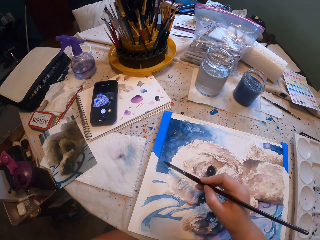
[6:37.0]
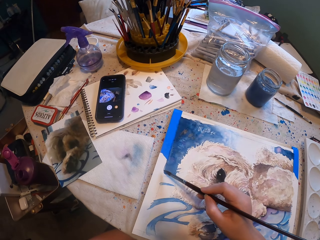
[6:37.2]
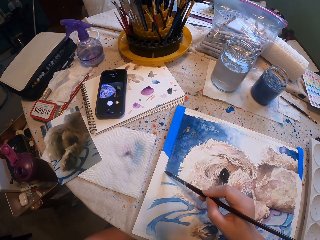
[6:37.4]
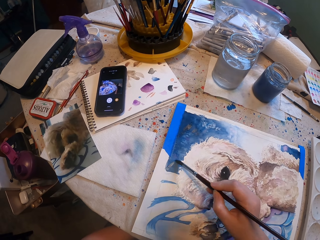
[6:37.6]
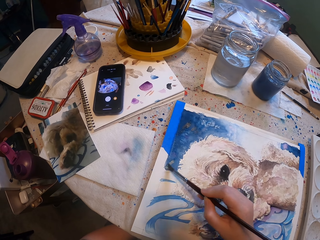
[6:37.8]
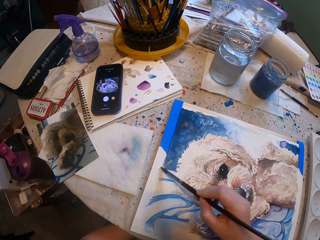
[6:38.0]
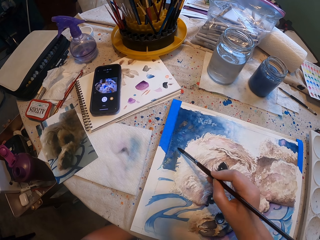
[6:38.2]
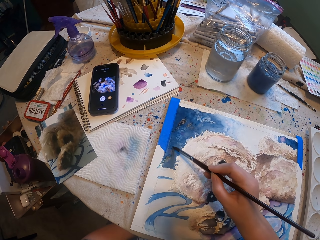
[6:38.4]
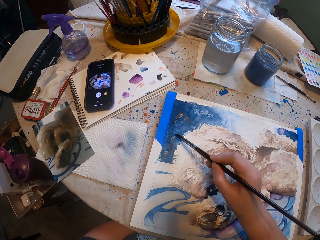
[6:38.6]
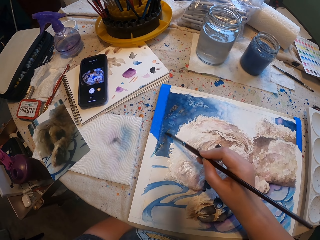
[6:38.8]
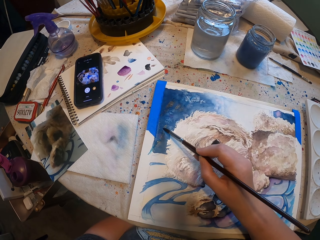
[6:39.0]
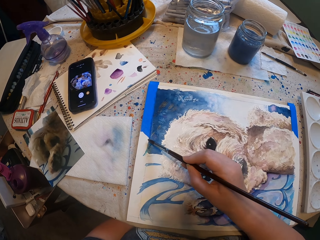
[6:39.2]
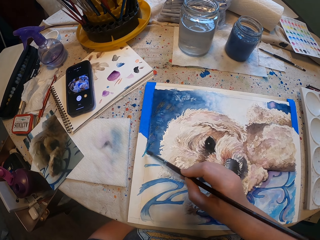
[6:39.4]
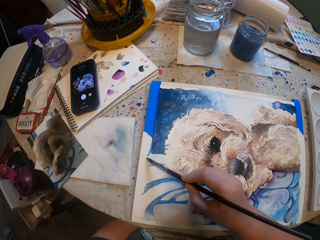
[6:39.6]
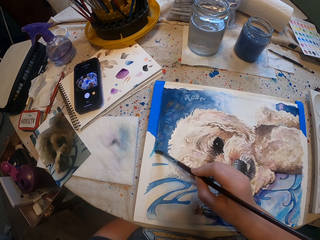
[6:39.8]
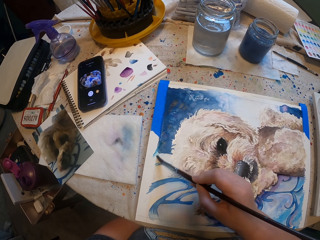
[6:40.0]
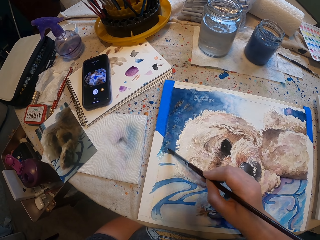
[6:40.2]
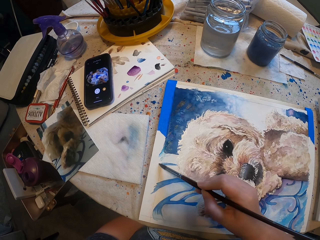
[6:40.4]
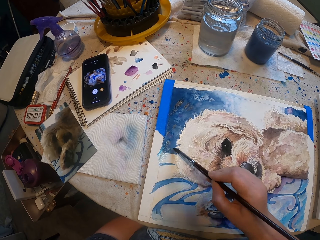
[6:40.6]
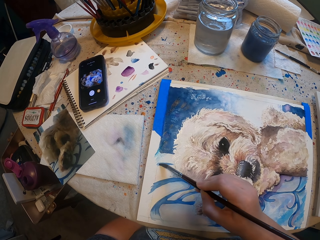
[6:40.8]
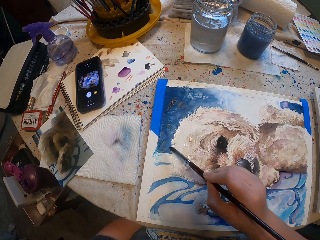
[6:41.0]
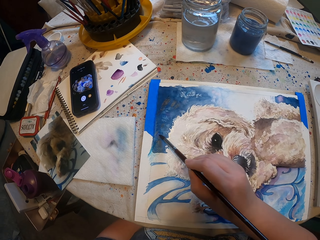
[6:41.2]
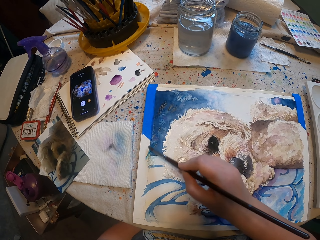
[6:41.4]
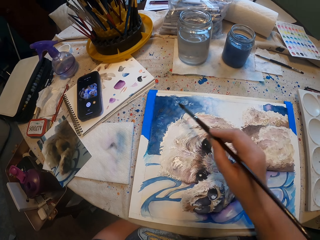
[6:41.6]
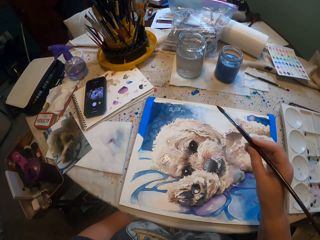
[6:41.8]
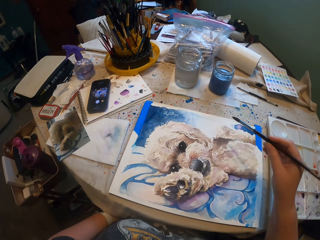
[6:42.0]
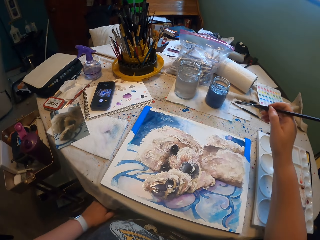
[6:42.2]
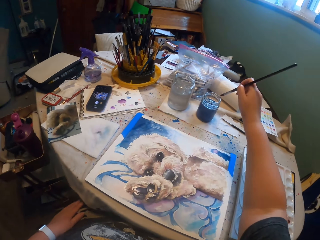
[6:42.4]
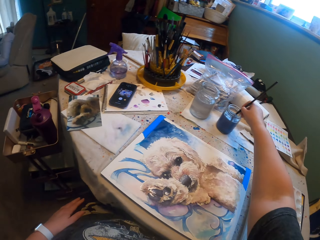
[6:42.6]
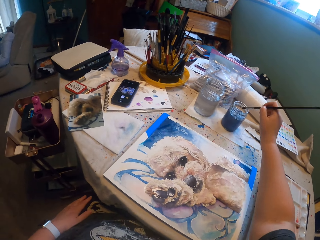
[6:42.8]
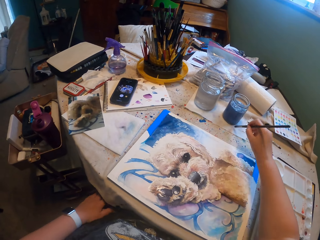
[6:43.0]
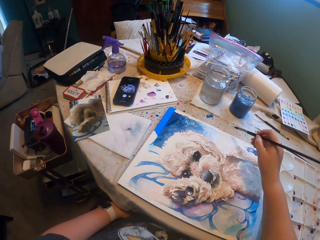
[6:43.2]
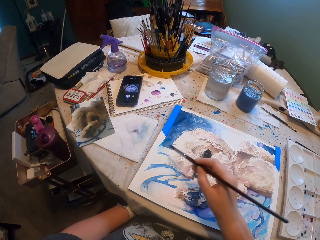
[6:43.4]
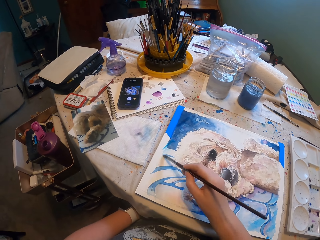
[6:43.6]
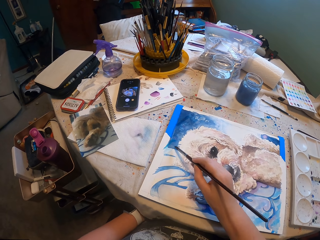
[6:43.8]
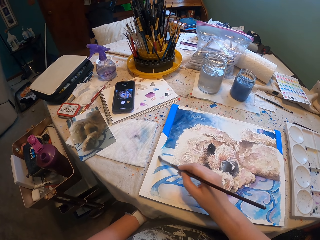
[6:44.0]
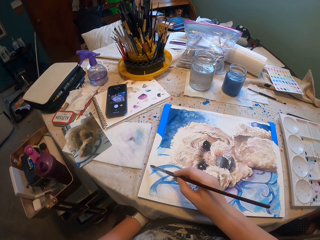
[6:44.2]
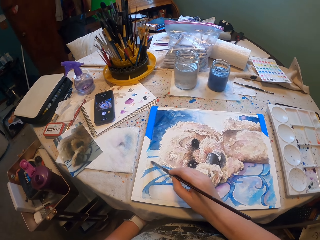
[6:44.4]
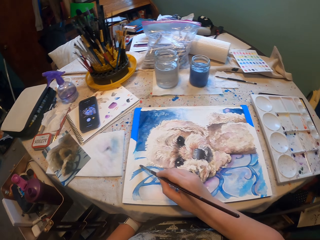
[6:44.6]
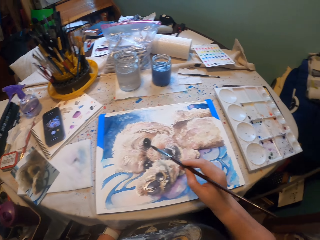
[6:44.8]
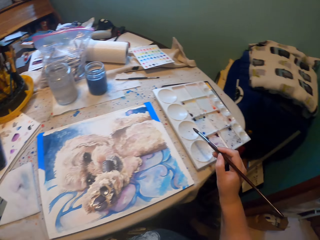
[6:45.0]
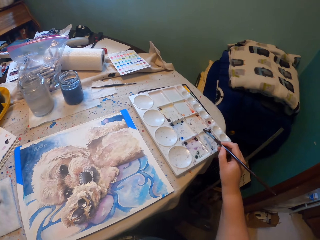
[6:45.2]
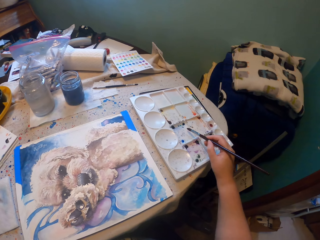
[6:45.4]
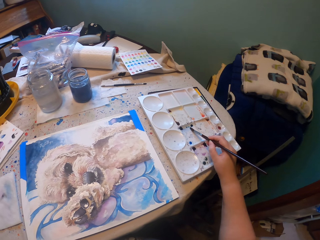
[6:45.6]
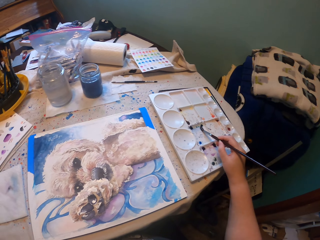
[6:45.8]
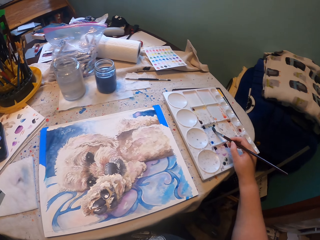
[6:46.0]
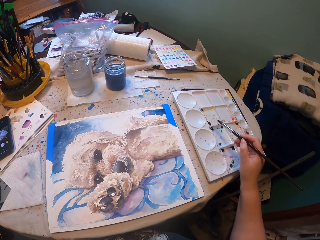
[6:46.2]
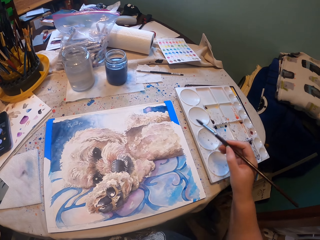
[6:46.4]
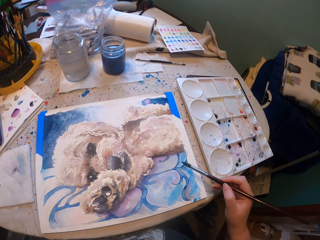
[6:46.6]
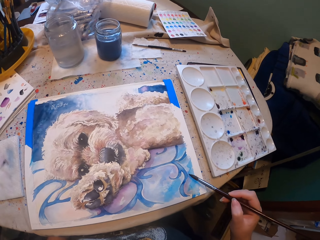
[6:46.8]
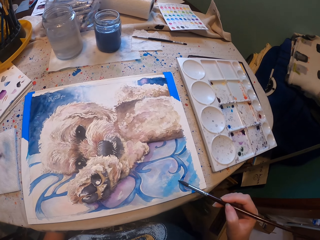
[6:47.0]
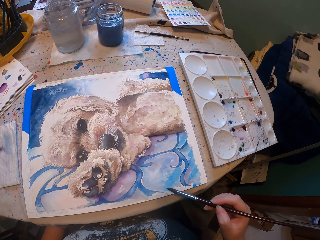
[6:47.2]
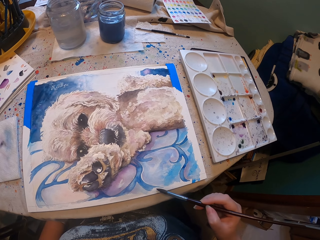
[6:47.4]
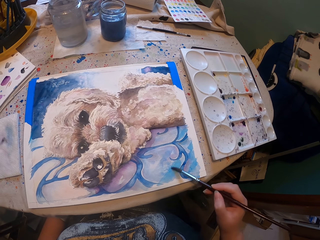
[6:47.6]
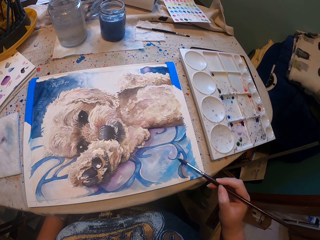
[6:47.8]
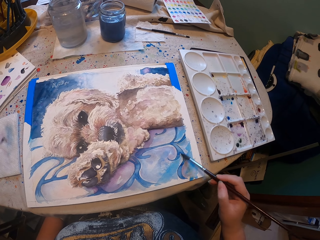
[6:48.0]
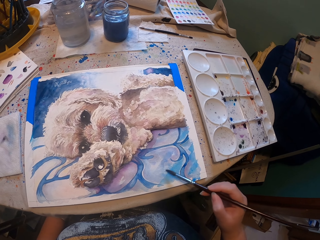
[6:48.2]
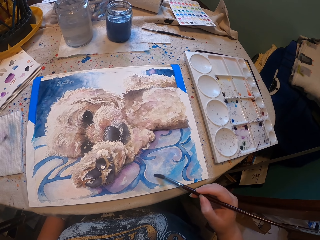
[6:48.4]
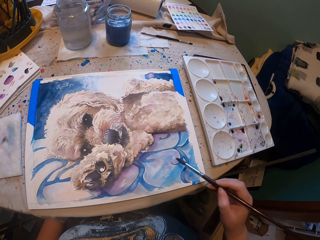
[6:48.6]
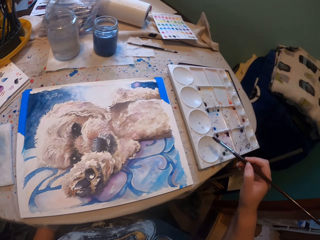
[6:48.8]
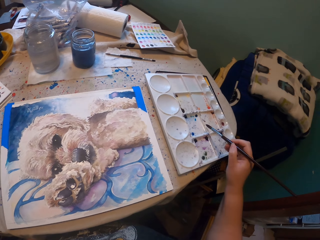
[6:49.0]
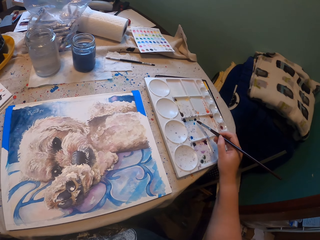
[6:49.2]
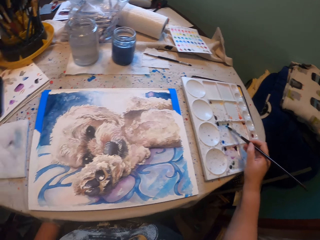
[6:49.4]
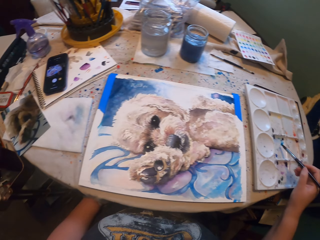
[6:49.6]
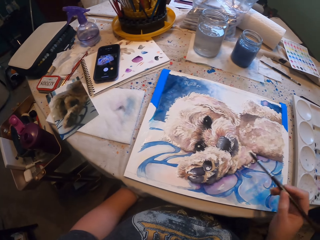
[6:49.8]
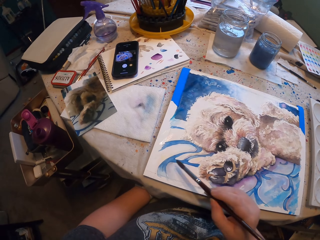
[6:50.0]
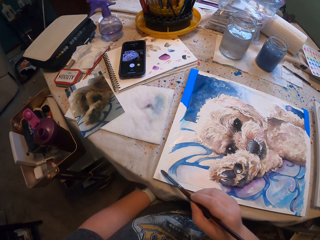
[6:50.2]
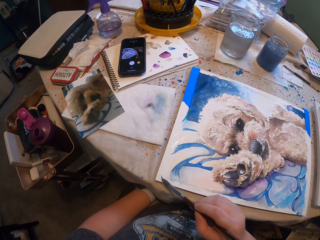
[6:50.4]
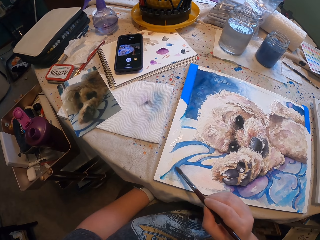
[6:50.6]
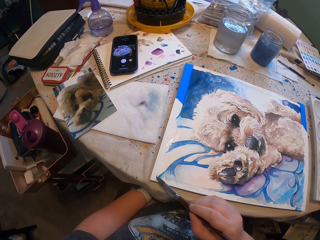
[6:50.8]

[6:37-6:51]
The camera wearer paints the sketch. They dip the paint brush in water. They wipe the paint brush in a paper towel. They paint the sketch. They scoop paint with the paint brush and pick up the paint brush. They paint the sketch. They scoop paint with the paint brush and pick up the paint brush. They paint the sketch.

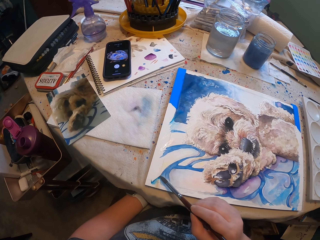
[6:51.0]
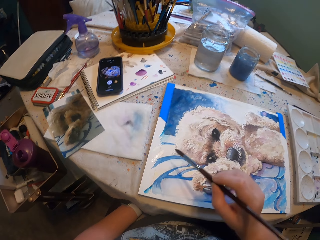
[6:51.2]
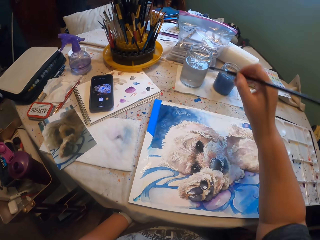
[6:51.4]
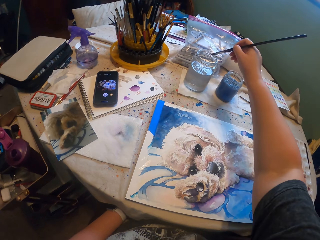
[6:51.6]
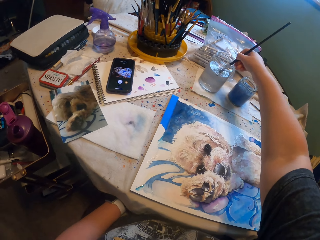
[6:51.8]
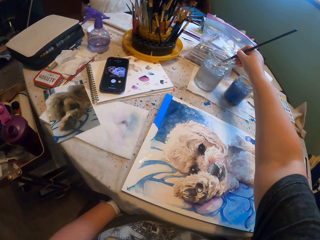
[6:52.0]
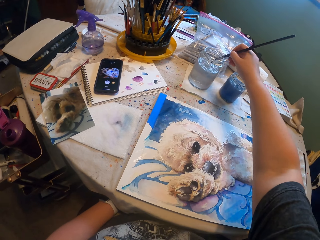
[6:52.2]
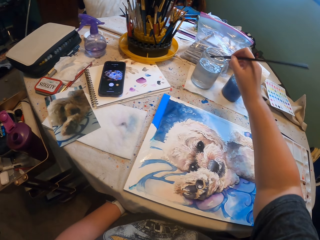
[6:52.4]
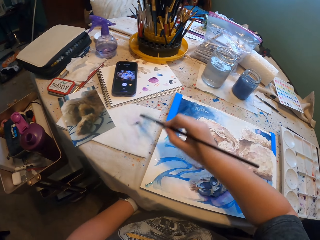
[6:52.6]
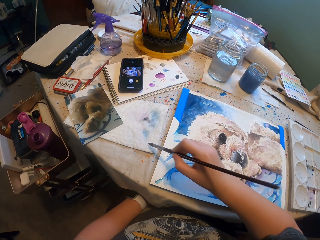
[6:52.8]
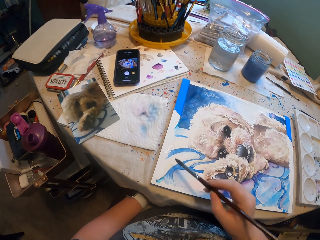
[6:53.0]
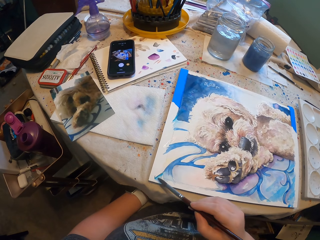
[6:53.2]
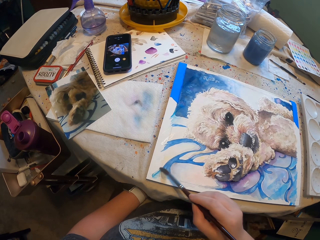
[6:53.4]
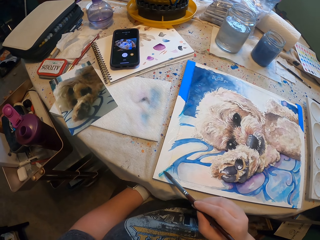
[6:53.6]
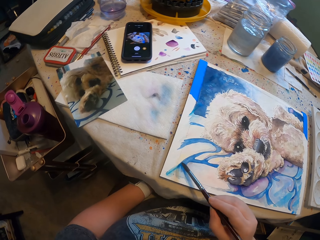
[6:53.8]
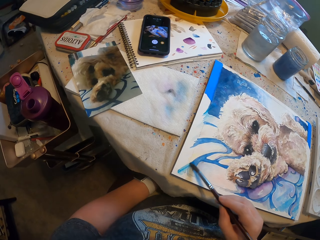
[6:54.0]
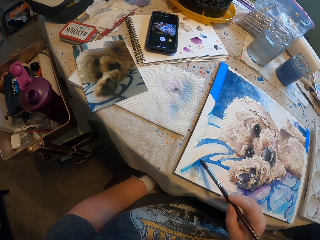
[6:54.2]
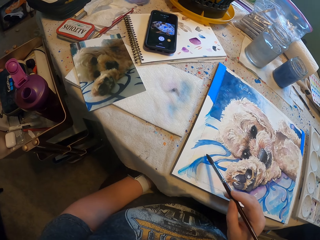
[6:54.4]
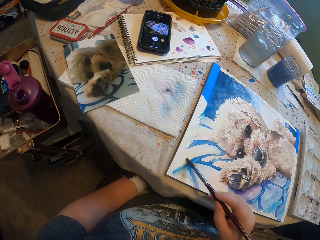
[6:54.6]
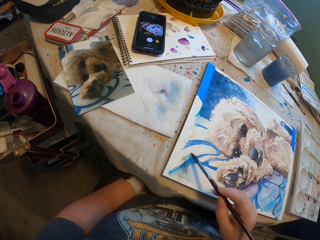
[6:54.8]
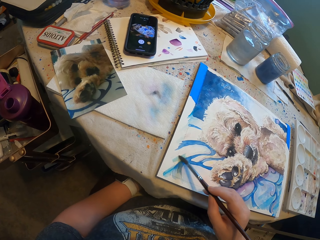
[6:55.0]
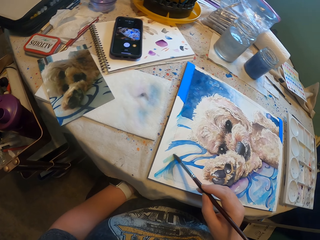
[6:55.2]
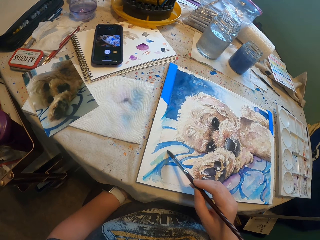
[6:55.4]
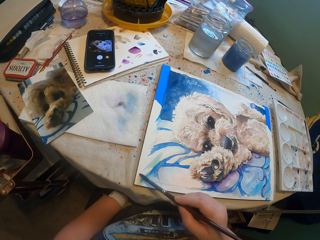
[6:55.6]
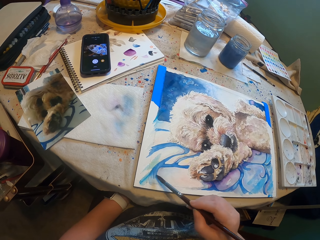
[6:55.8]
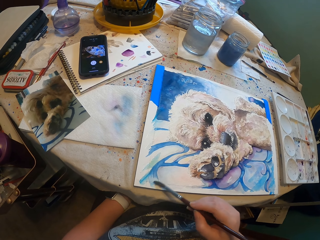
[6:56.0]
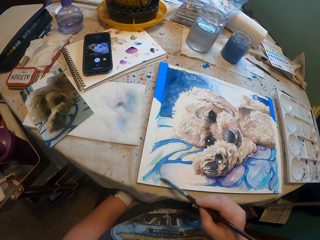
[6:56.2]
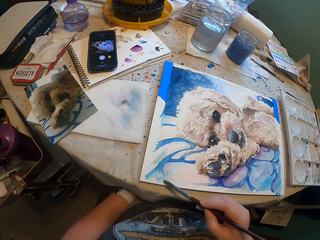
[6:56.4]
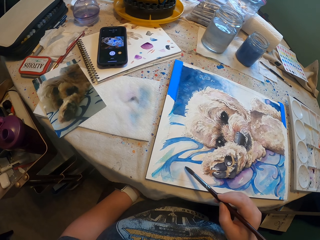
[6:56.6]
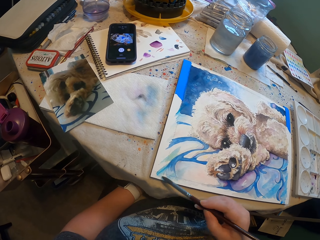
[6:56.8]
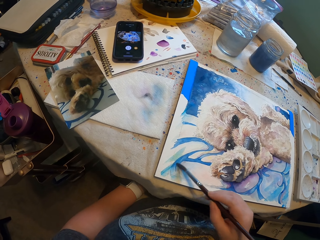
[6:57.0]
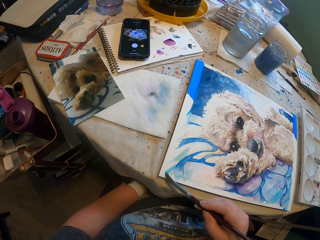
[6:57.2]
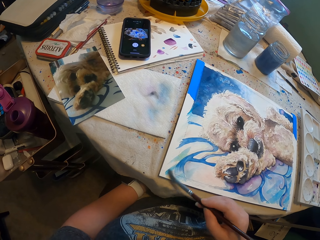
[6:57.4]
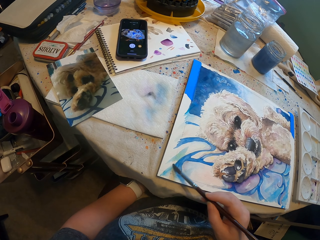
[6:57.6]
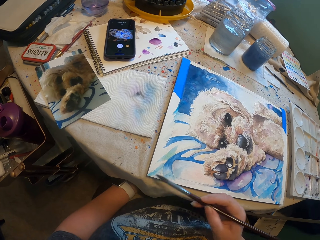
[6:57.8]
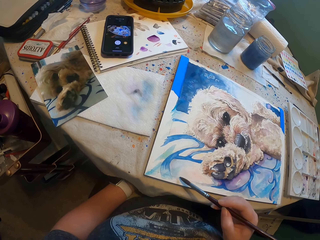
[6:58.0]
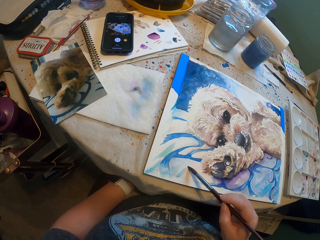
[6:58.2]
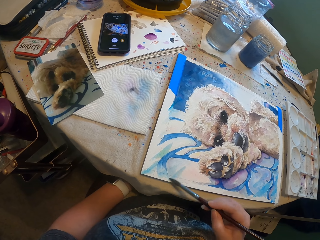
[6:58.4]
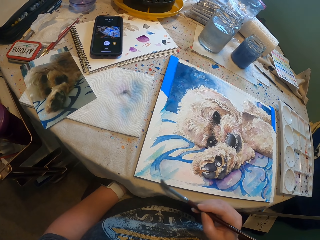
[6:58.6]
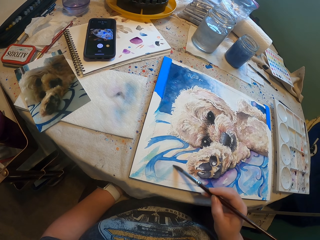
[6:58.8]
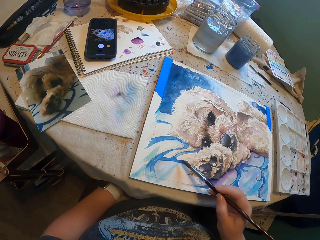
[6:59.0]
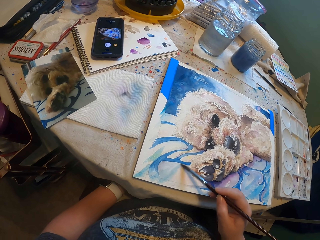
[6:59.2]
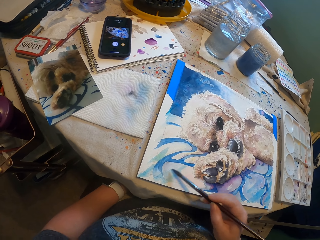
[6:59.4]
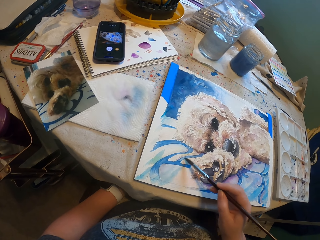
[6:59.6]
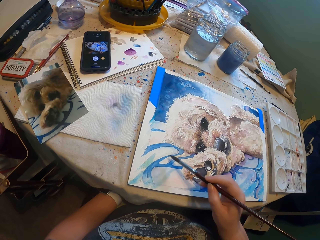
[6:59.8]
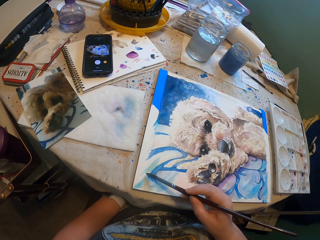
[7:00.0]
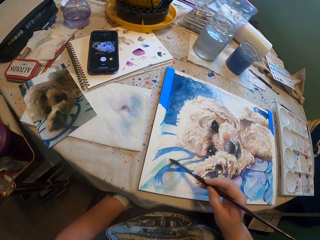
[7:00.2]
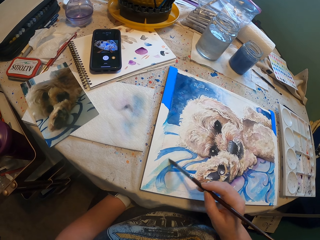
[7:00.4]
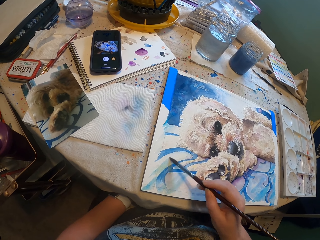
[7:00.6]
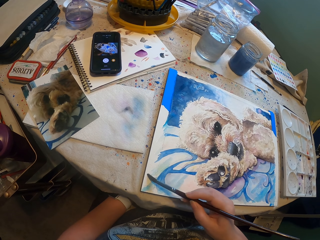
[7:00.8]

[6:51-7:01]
The camera wearer dips the paint brush in water. They wipe the paint brush in a paper towel. They paint the sketch.
